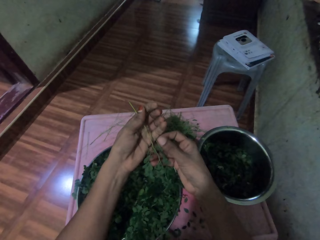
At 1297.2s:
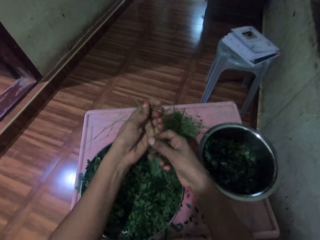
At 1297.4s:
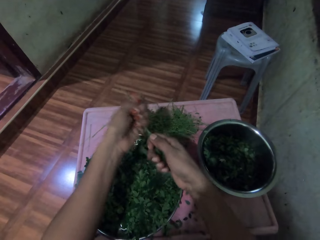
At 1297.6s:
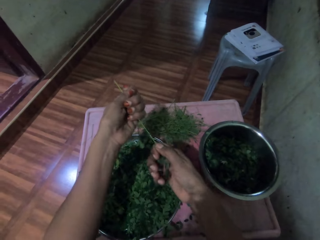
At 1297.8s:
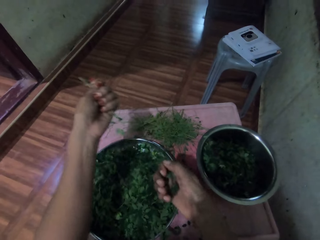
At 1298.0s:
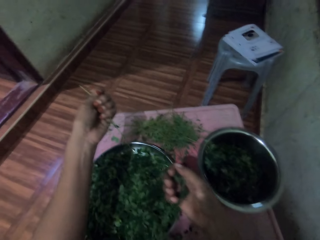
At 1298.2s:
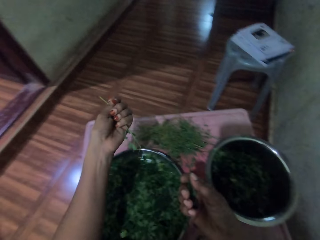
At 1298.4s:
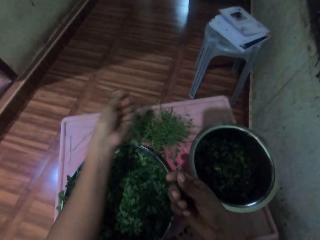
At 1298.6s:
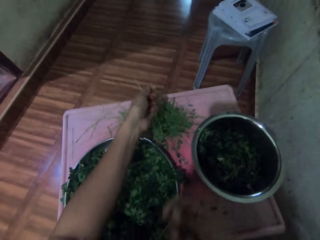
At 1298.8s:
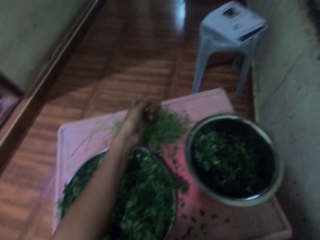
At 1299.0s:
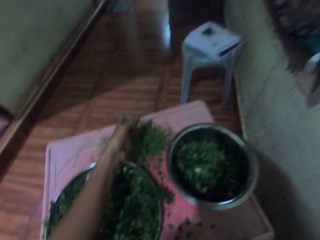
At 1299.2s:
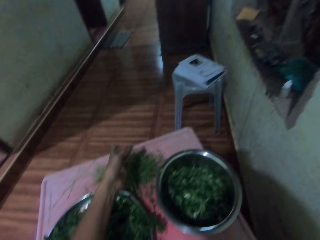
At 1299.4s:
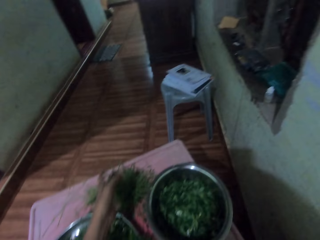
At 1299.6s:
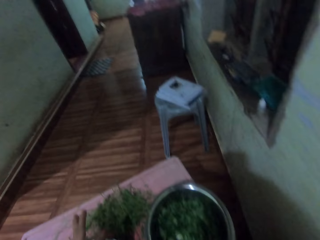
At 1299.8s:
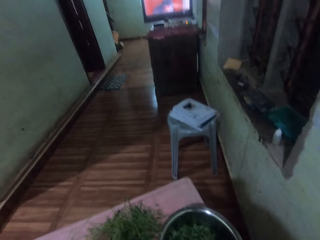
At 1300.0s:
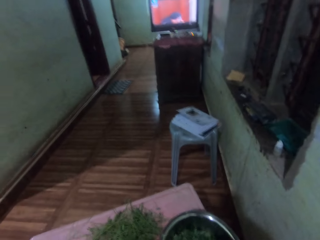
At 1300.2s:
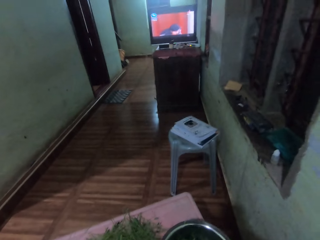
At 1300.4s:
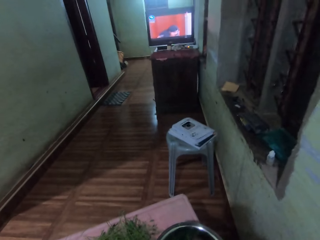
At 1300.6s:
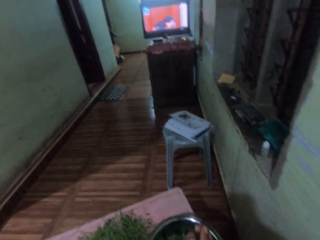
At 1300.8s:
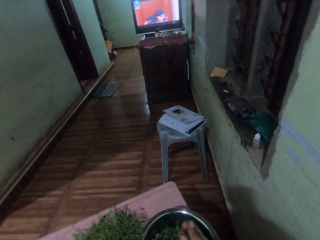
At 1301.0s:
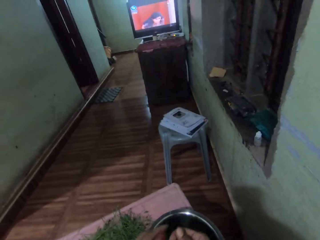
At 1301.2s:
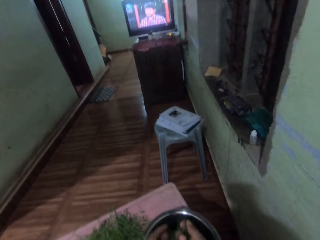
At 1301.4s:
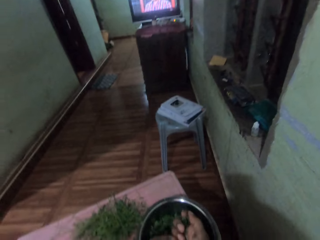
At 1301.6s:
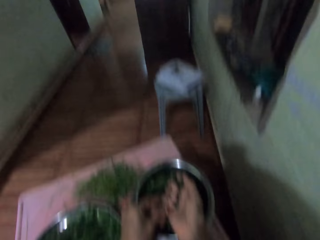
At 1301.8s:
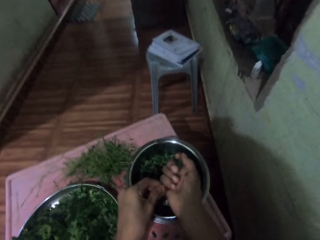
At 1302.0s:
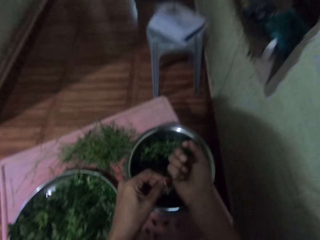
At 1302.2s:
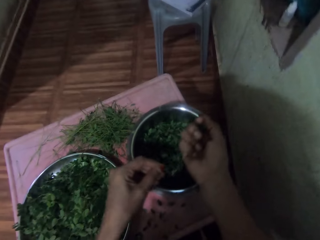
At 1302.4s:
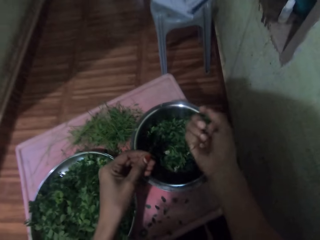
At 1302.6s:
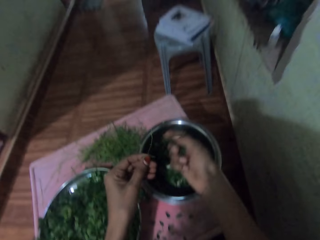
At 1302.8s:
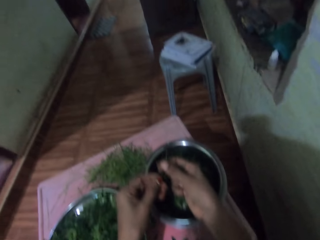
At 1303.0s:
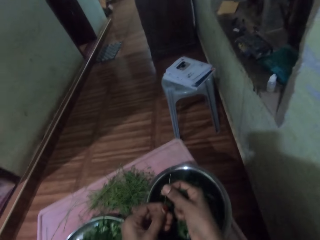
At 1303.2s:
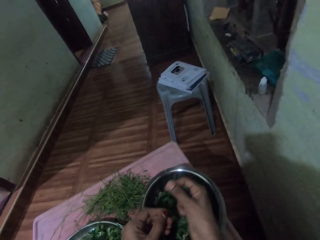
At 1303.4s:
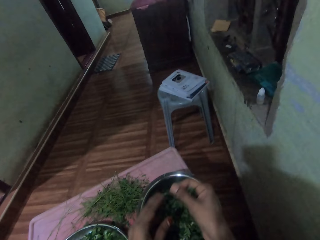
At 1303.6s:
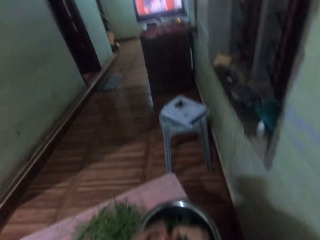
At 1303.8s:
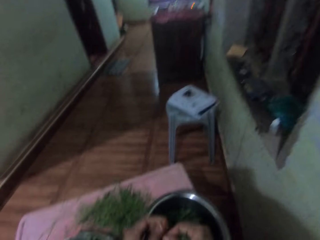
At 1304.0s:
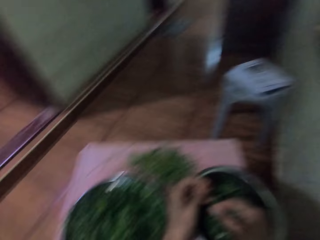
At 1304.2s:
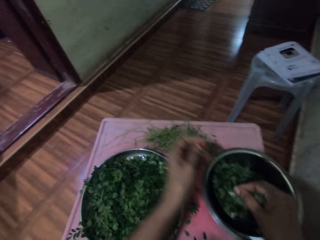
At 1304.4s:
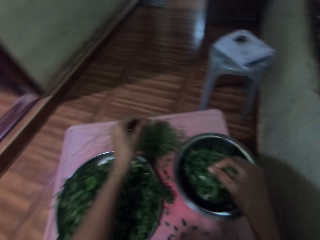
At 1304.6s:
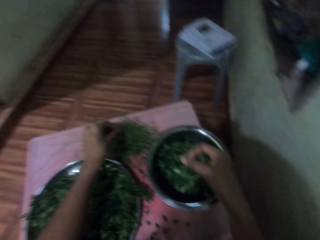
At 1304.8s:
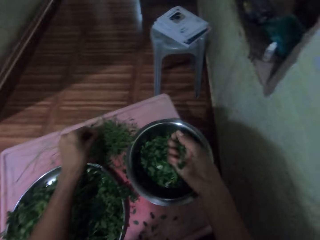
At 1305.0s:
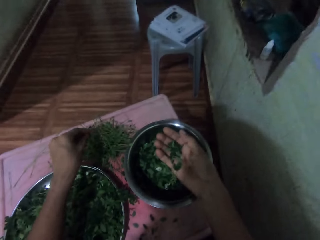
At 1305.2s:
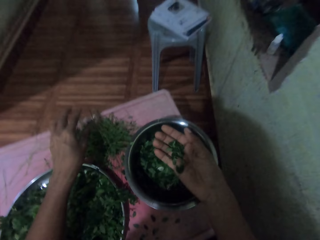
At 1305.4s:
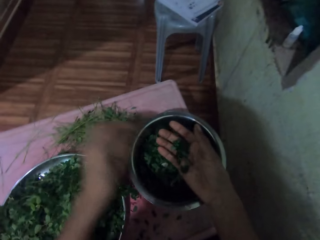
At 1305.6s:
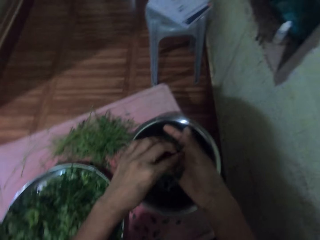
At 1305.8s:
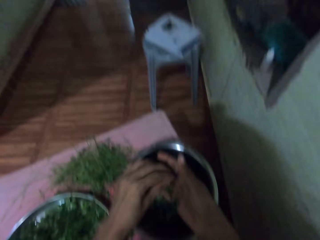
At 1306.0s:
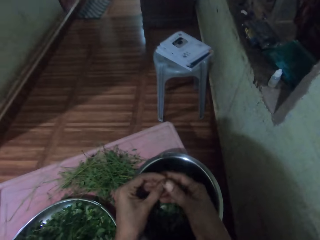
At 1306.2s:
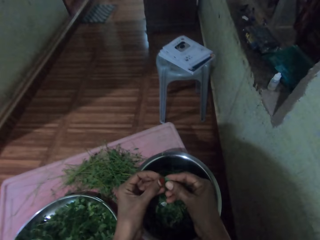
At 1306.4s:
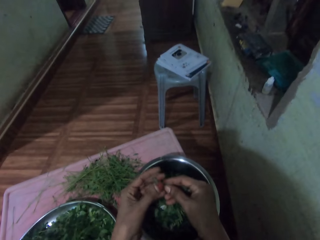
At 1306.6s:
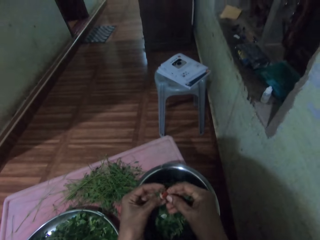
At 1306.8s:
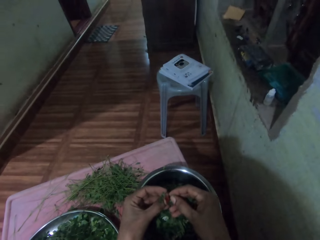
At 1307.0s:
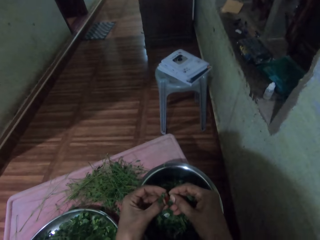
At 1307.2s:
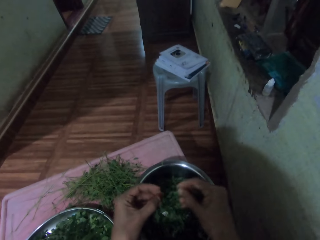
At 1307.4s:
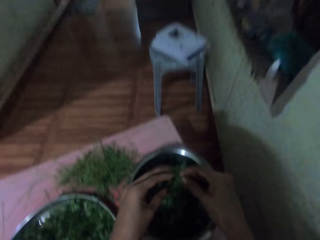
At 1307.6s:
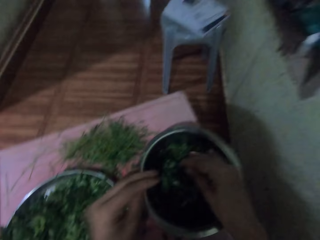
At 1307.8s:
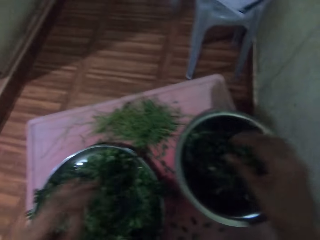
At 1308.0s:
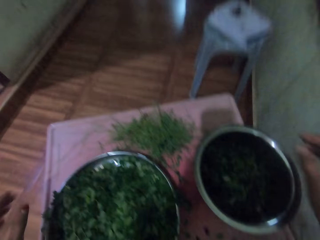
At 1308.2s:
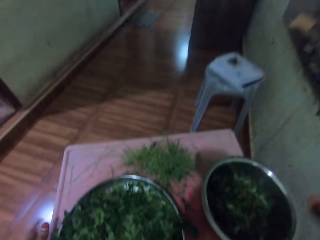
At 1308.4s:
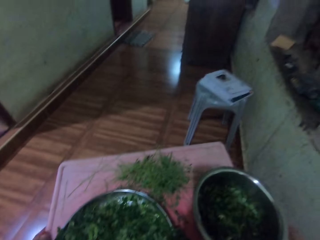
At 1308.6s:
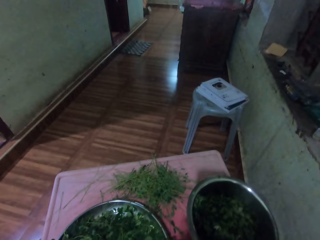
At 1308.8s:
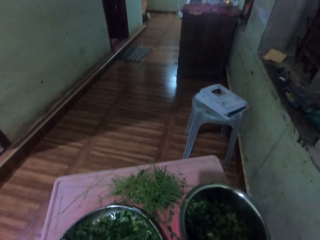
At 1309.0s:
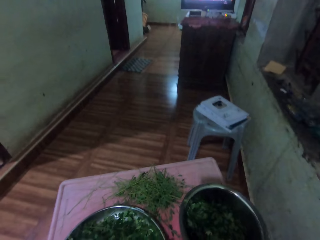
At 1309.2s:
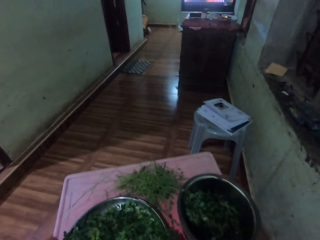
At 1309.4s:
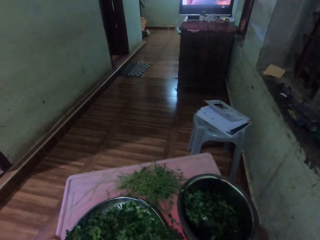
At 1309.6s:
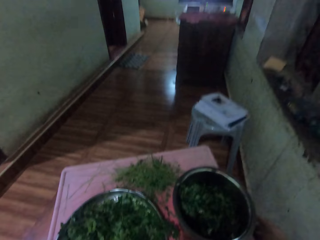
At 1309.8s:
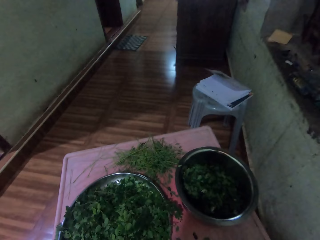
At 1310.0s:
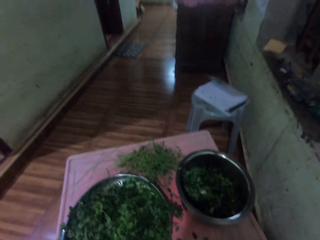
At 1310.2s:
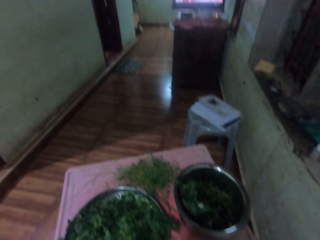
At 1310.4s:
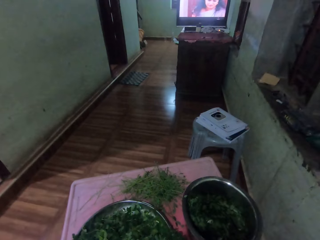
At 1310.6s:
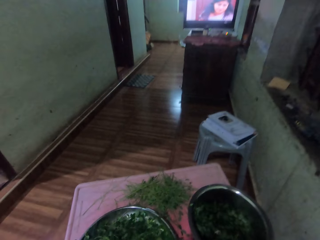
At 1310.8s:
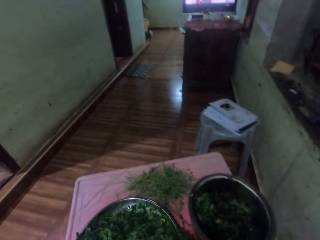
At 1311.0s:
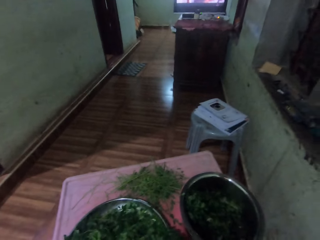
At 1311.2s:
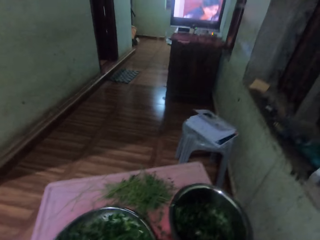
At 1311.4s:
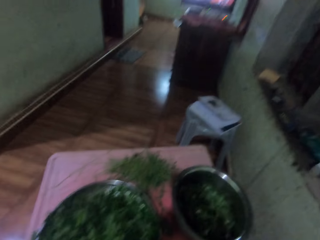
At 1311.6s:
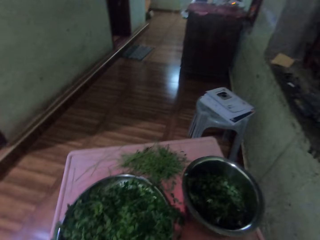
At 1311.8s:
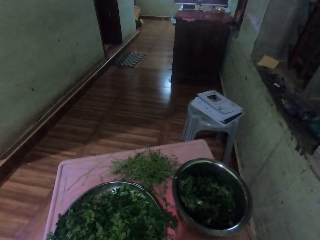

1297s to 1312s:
The camera wearer destems the vegetable. They prepare the vegetable. They place the stem on a table. They look around. They prepare the vegetable. They interact with a person. They place the stem on the table. They prepare the vegetable. They place the vegetable in a bowl. They pull the tray. They push the table aside.

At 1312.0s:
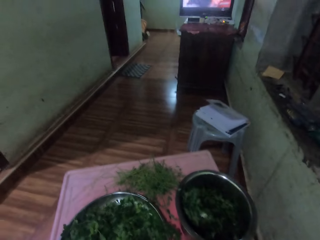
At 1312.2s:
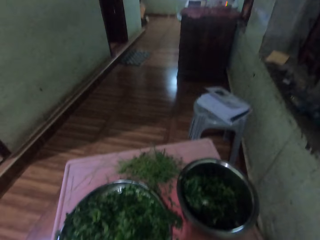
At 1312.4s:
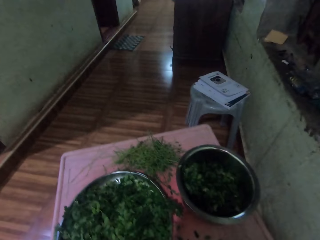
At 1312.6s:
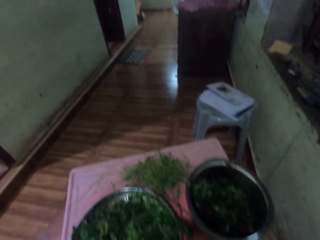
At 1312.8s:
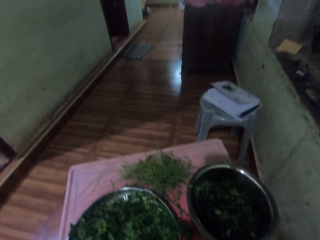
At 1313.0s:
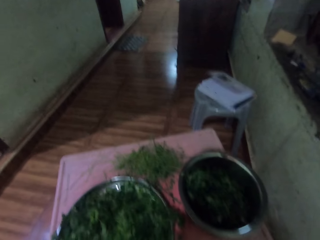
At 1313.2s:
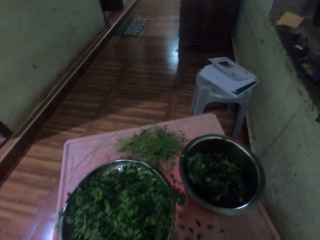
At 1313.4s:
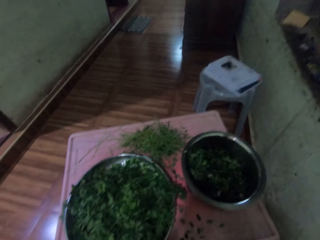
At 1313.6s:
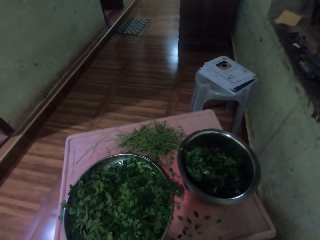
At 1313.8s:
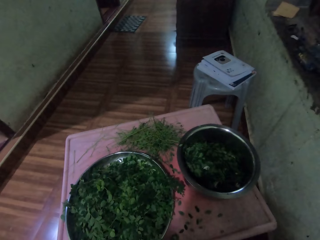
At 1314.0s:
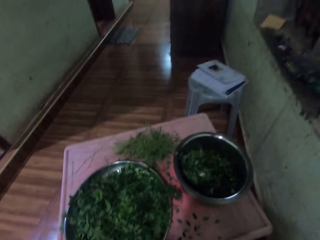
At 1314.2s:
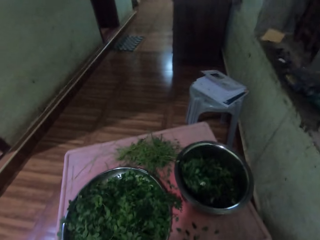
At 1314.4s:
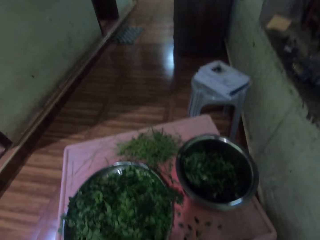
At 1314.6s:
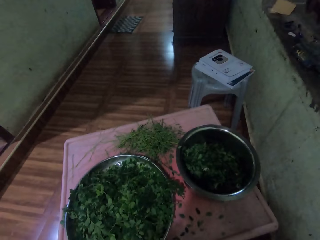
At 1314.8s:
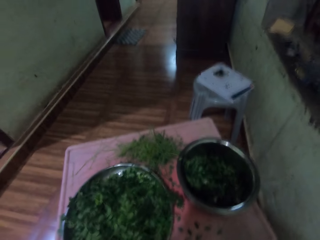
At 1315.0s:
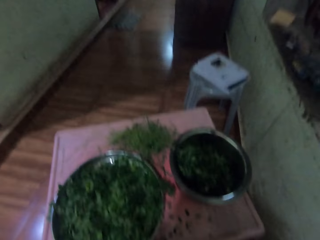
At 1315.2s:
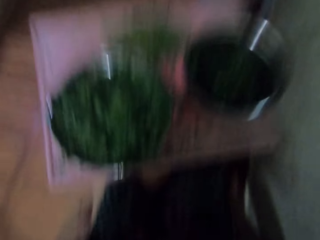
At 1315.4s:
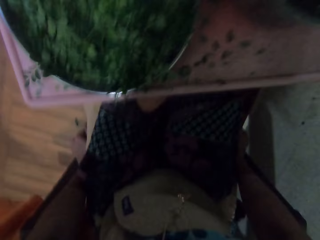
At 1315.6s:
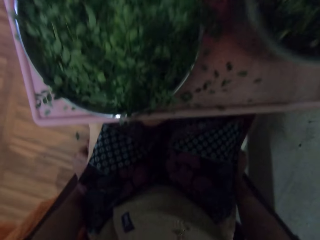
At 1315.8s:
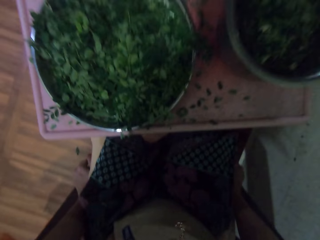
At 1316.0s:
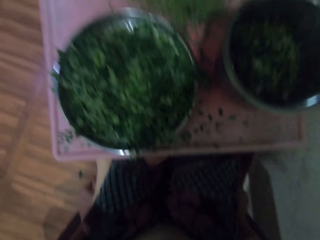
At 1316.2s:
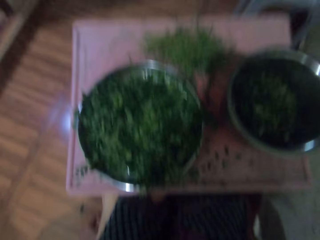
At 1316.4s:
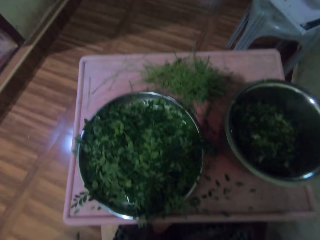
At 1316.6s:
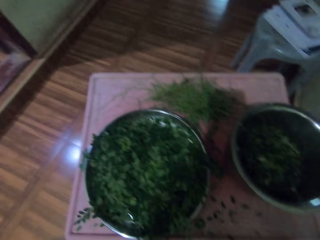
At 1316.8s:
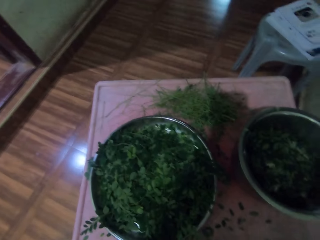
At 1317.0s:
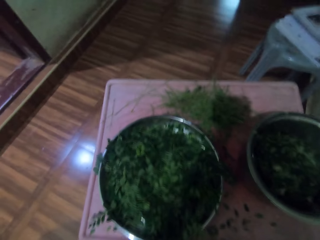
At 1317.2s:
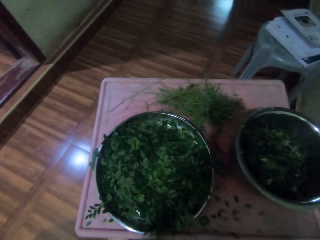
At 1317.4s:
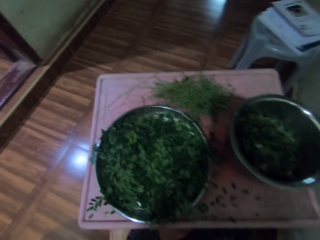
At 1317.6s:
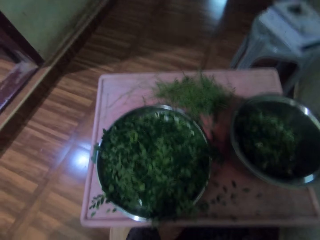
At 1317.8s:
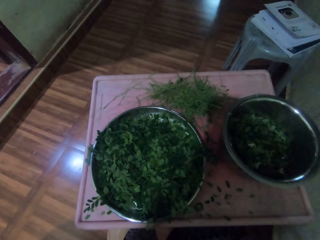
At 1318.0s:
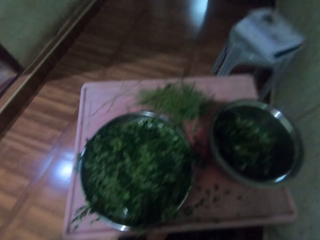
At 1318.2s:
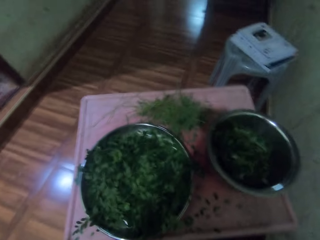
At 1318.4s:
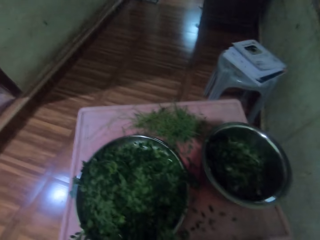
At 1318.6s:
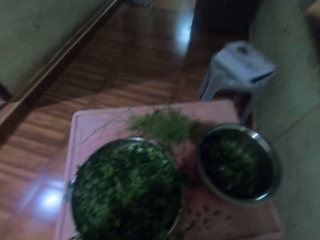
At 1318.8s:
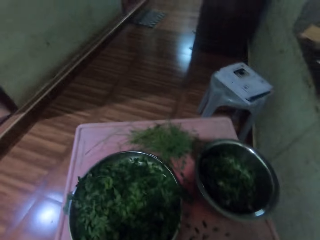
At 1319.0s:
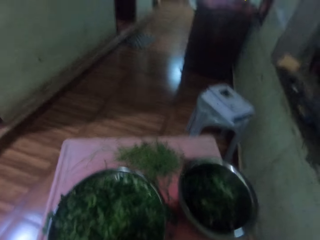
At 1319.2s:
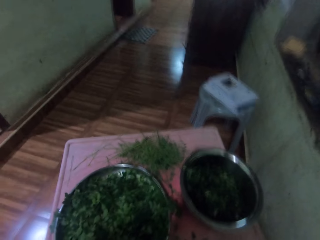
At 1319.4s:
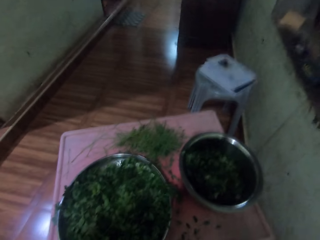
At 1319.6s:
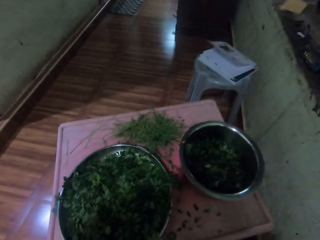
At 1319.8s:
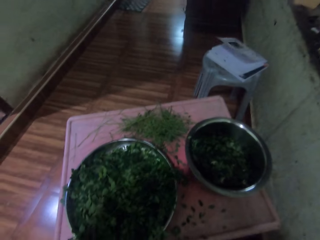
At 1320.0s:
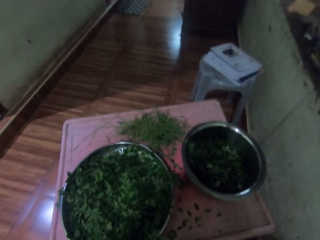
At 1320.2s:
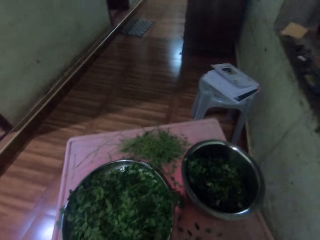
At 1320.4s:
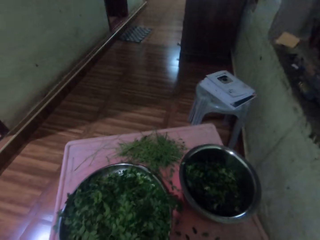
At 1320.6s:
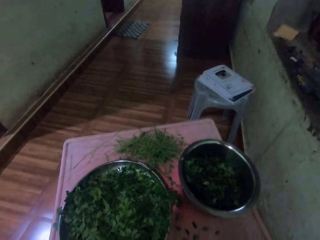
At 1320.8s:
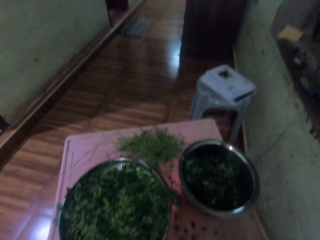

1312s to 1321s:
The camera wearer converses with a lady. They look around.
